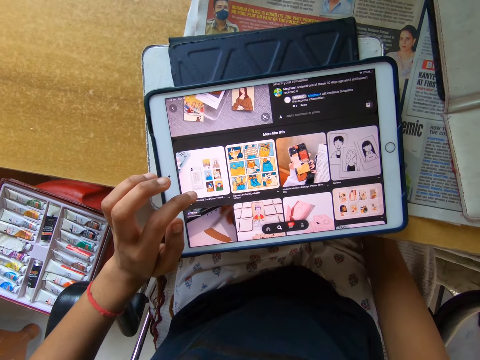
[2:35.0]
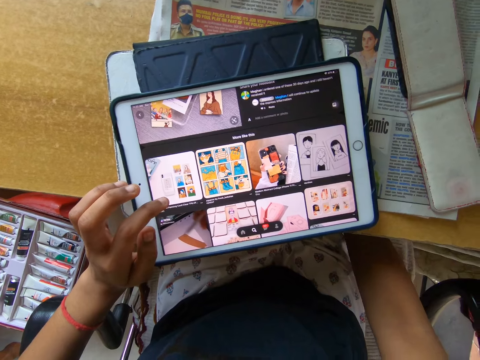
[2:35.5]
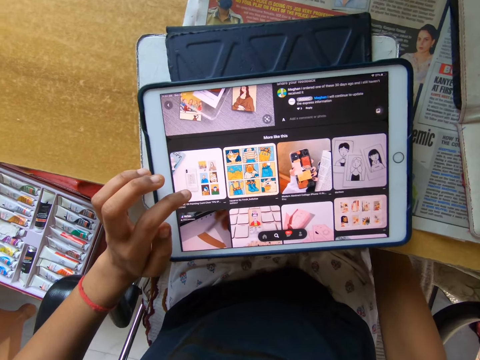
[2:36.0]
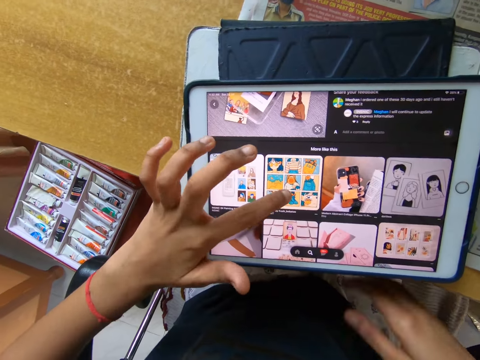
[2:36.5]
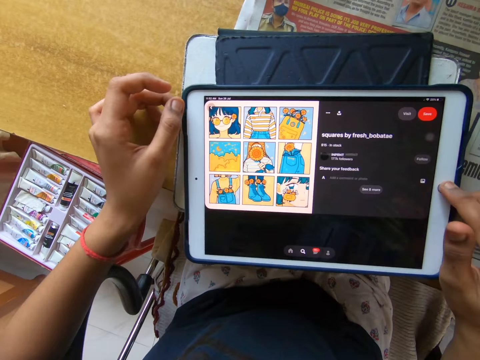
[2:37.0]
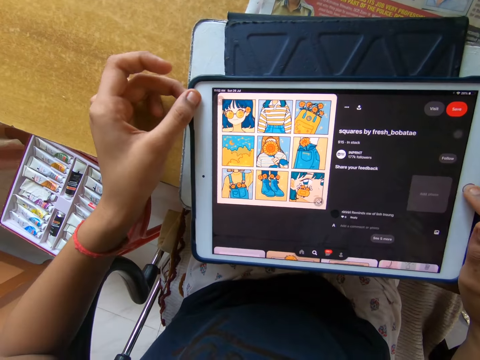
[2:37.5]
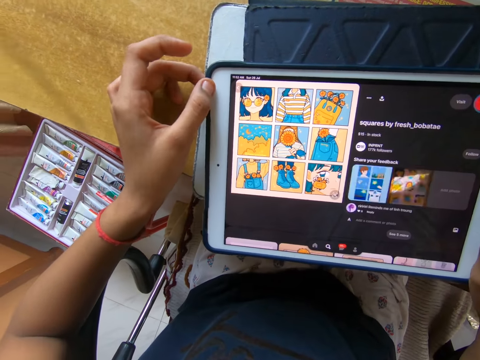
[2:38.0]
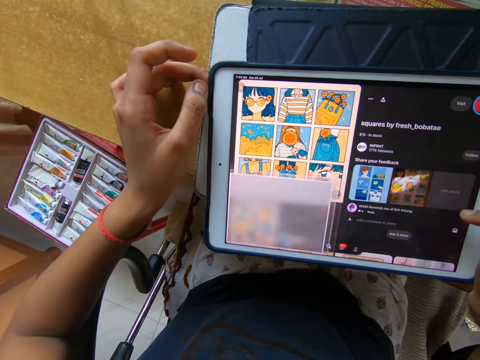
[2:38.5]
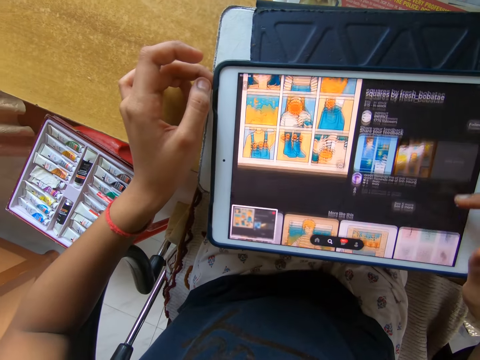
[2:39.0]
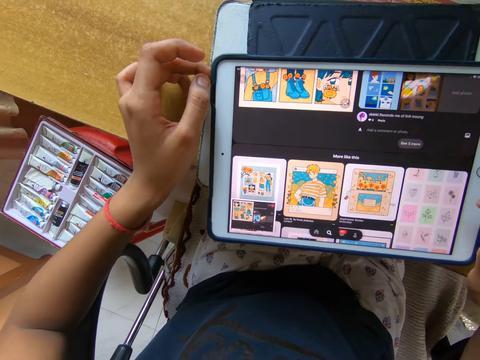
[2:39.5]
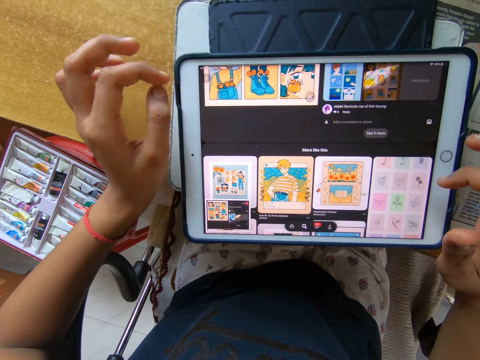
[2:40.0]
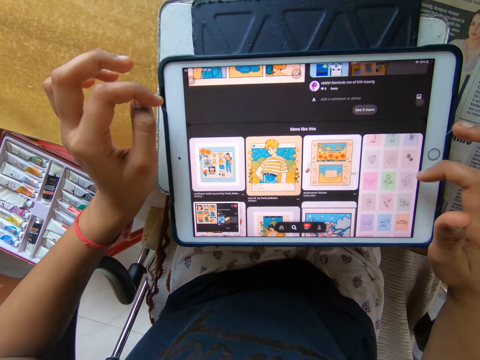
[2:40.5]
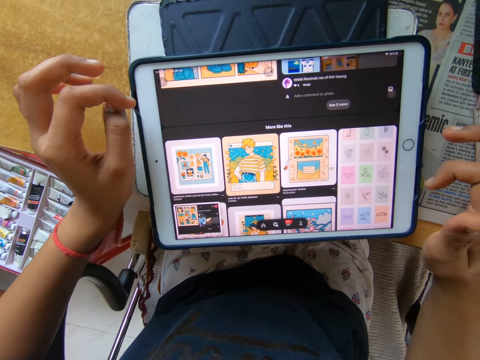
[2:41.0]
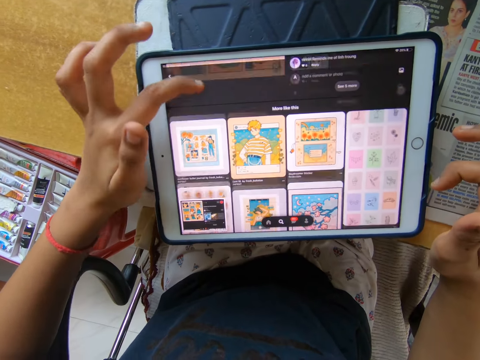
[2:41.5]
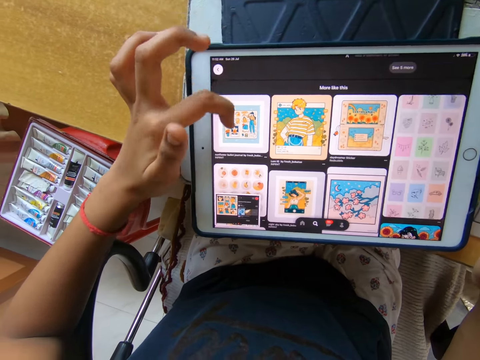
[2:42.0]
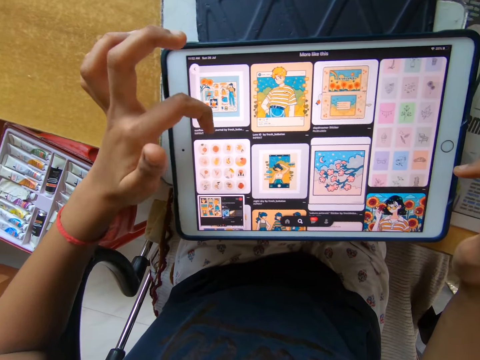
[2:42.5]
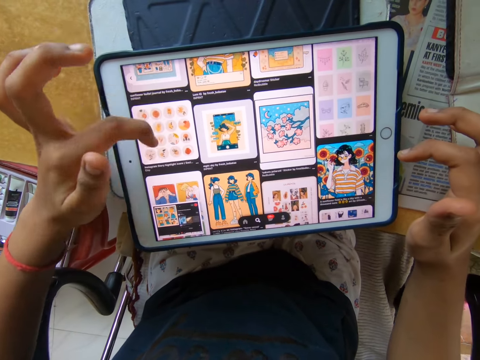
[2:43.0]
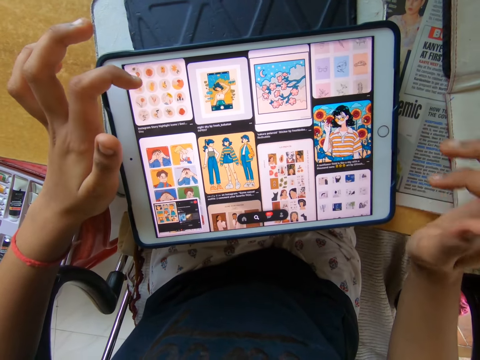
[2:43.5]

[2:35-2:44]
The camera wearer screenshots a picture with a hand. They scroll through the pages on the screen.

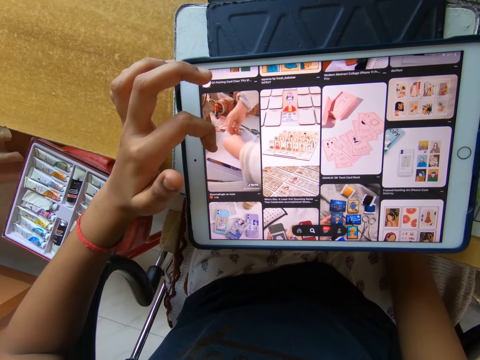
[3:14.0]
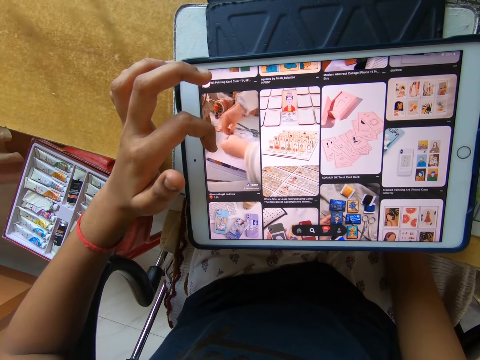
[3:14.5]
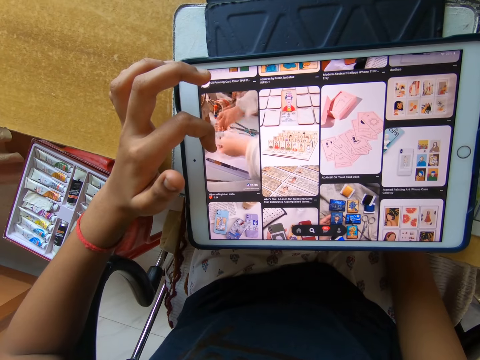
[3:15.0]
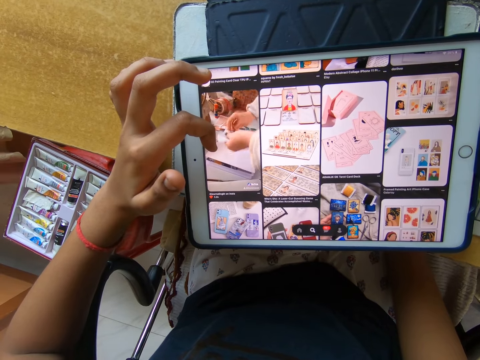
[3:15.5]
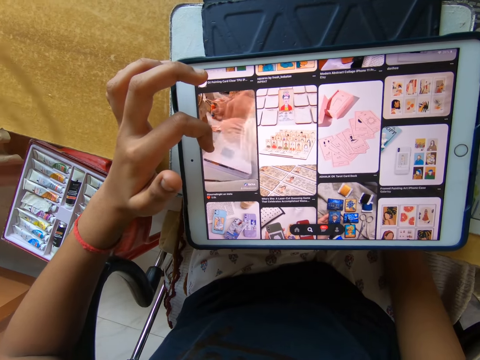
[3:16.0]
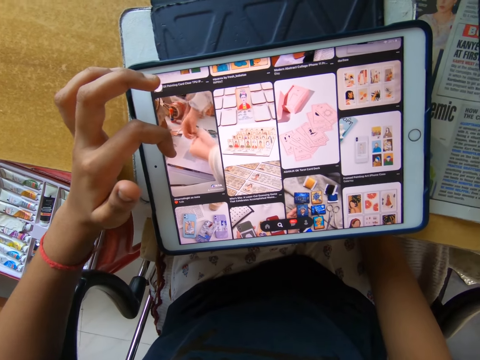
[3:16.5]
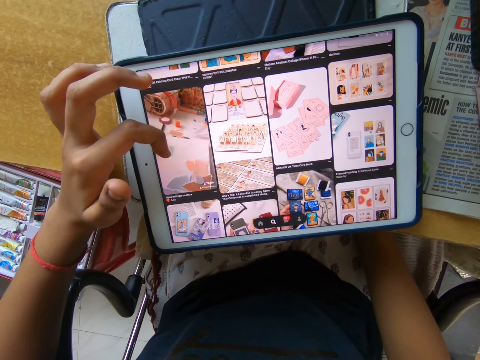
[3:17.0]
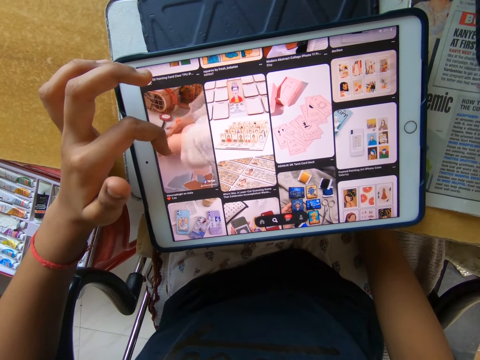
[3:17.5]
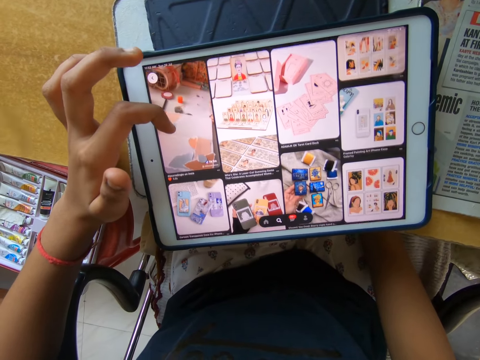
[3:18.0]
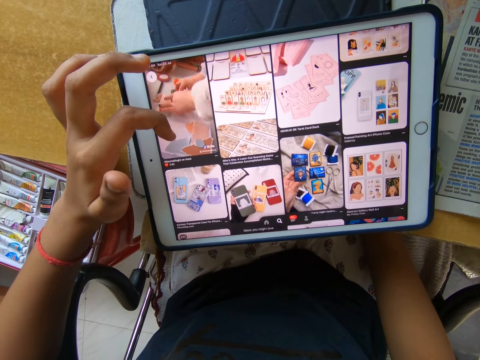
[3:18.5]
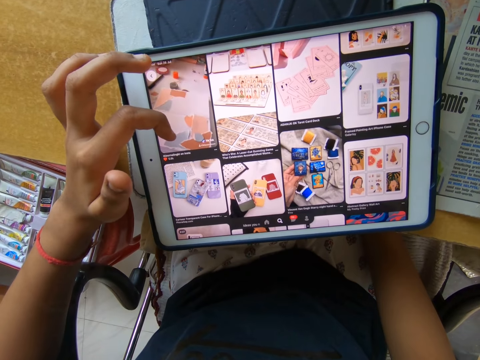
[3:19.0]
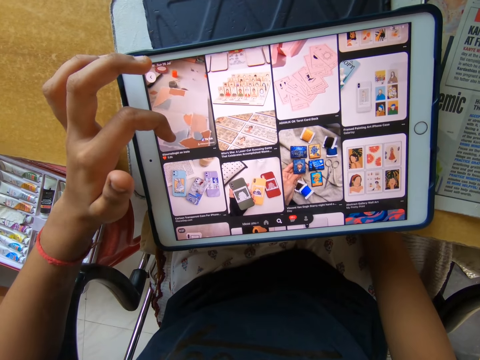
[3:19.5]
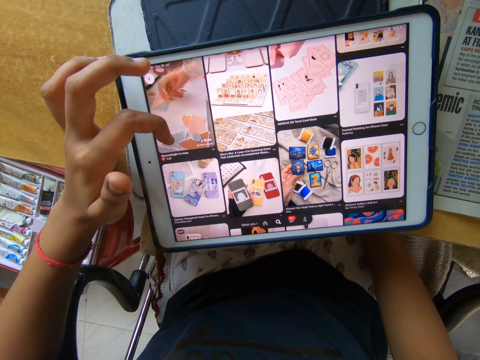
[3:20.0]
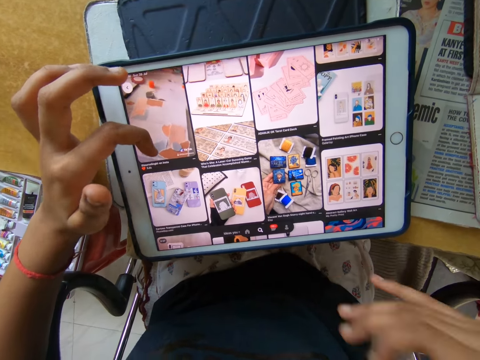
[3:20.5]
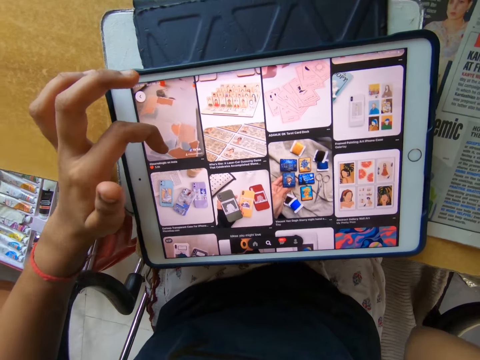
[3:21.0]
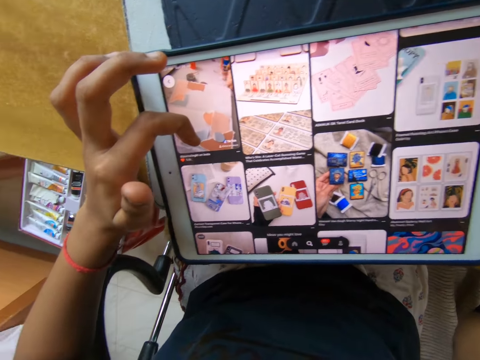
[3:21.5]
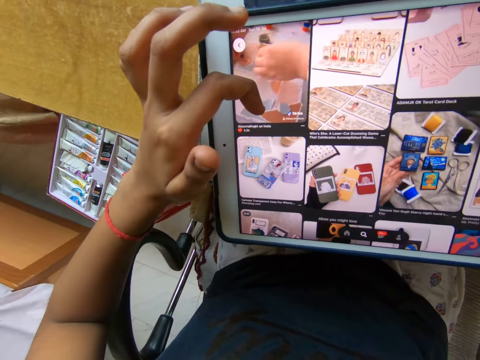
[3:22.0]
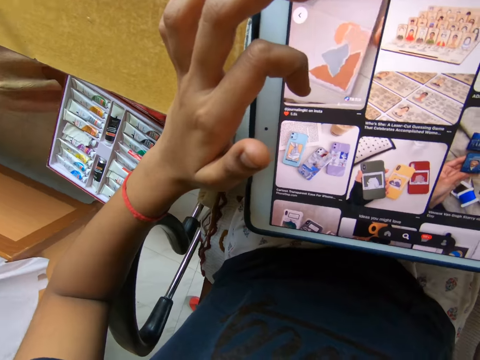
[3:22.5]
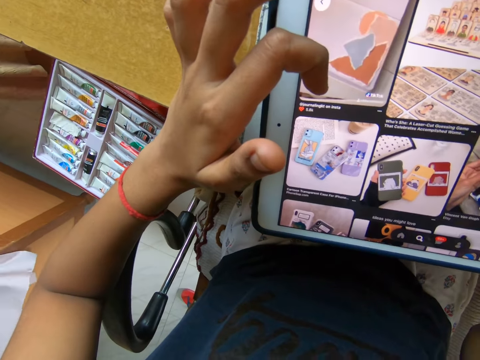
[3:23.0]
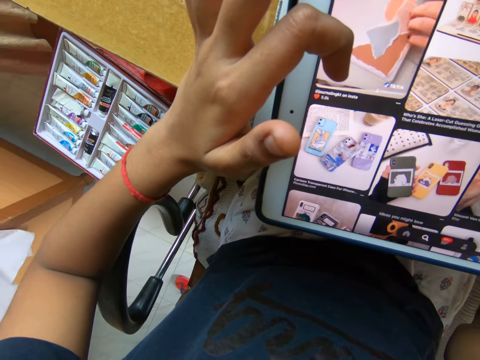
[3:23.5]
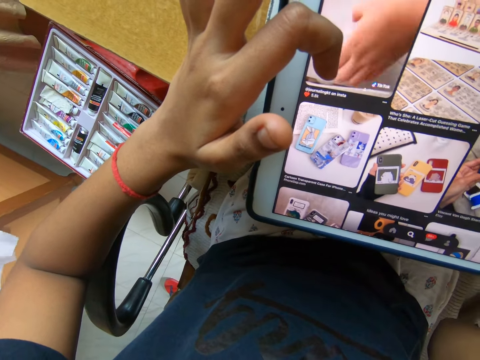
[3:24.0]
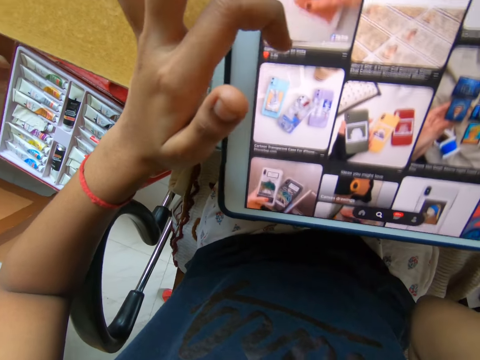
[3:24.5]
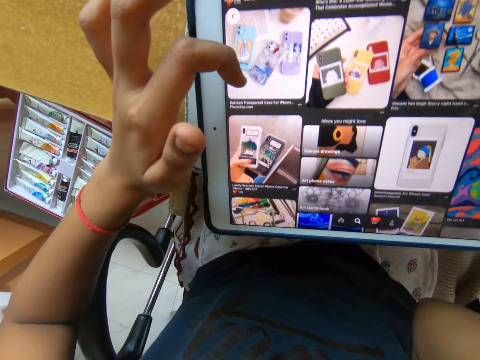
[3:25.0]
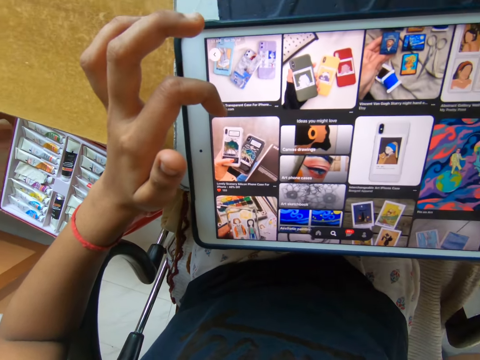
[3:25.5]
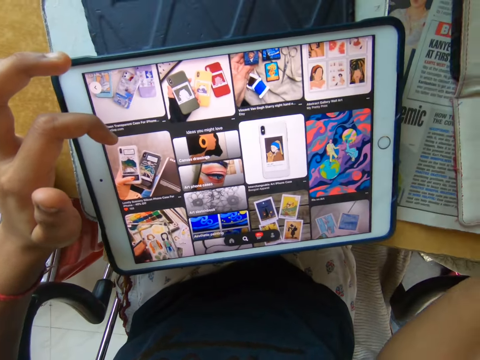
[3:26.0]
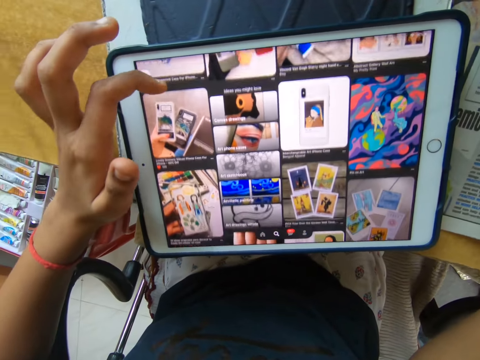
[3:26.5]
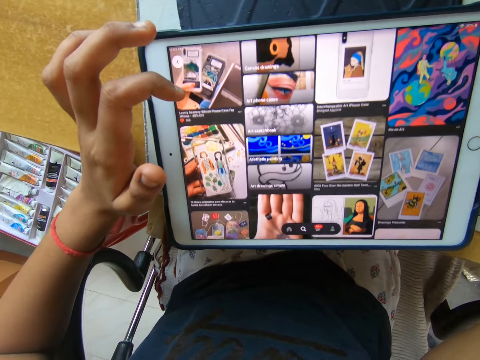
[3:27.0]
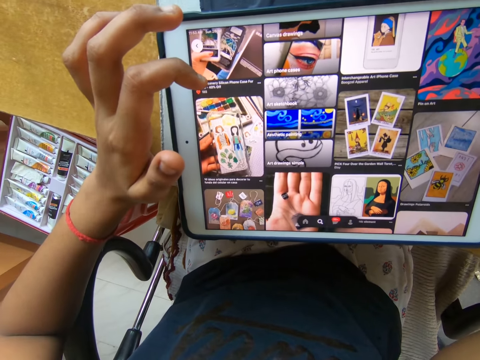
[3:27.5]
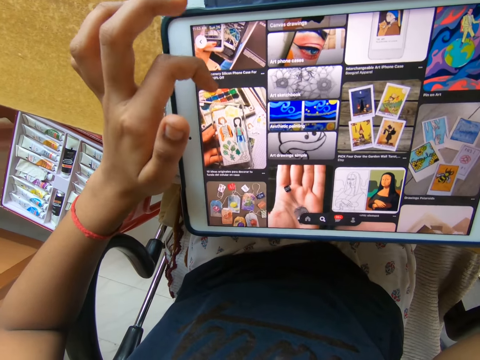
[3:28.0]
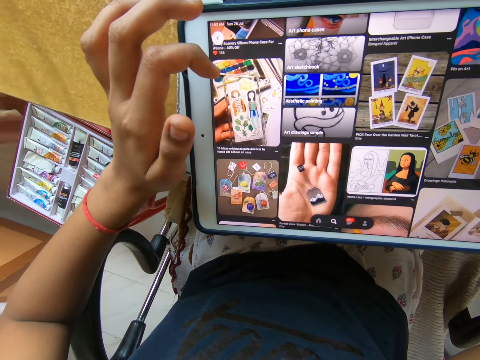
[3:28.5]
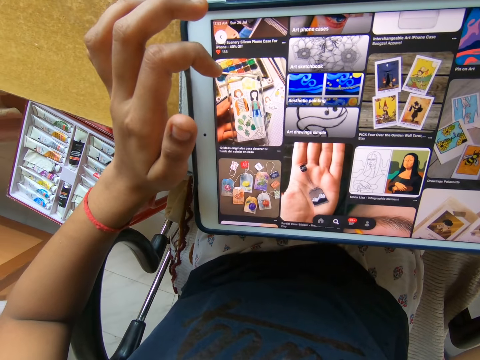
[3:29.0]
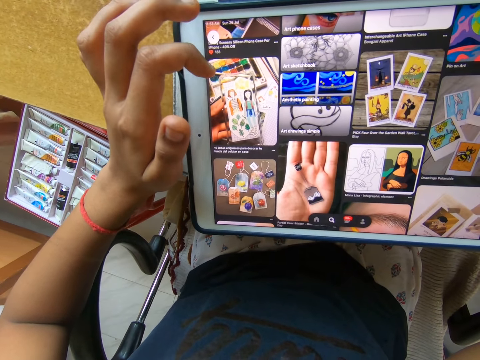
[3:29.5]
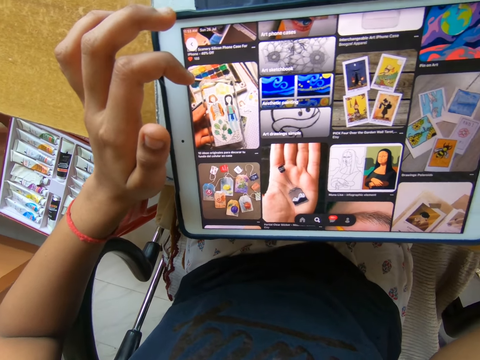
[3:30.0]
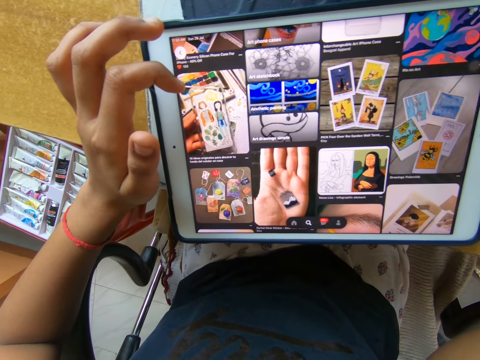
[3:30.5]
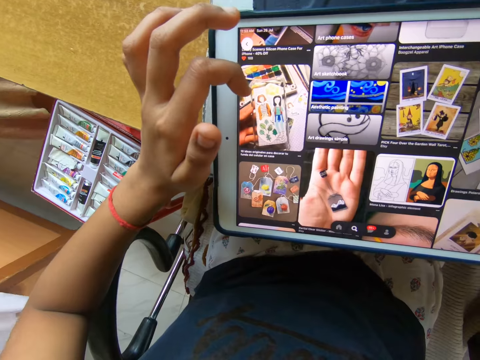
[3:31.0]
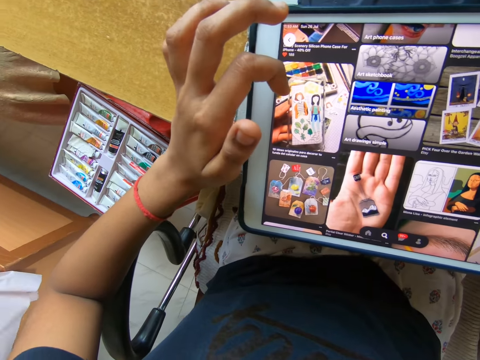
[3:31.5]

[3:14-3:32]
The camera wearer watches a video on a tablet. She operates the tablet with a hand. She touches her head with her right hand. She moves a hand. She scrolls through the pages on the screen. She watches the video on the tablet. She operates the tablet with a hand.
